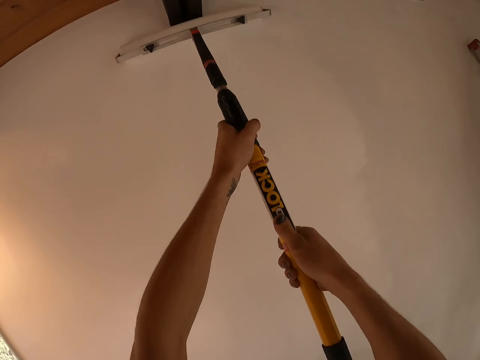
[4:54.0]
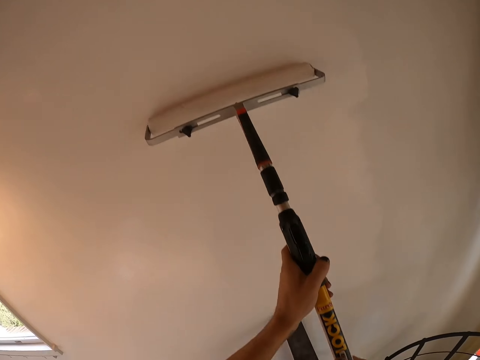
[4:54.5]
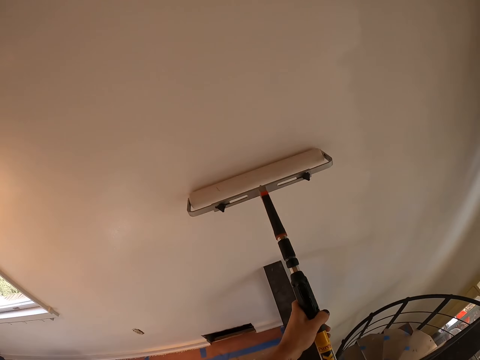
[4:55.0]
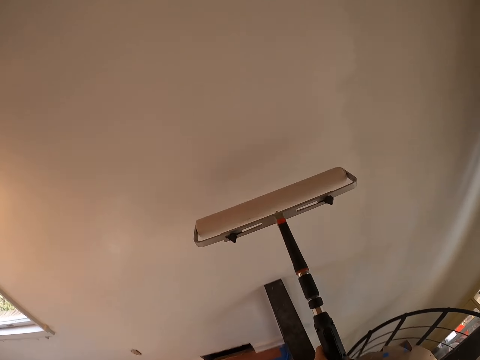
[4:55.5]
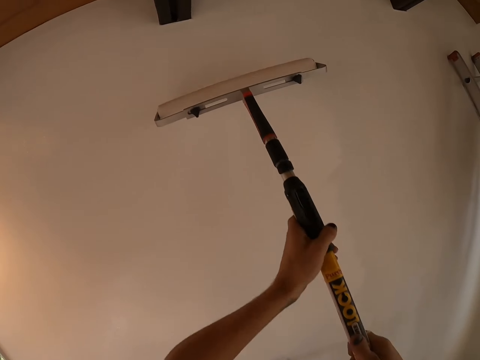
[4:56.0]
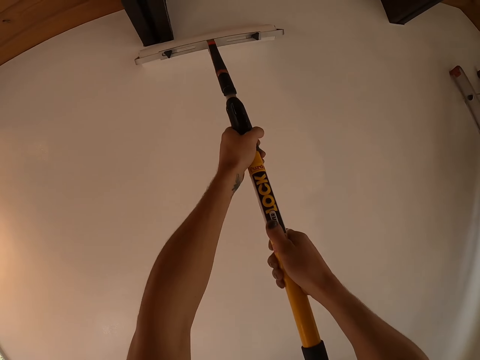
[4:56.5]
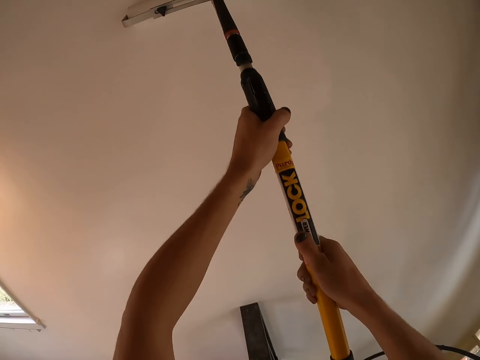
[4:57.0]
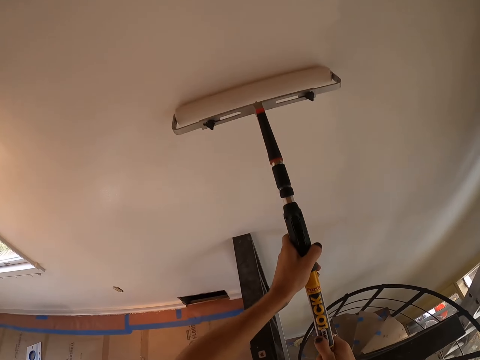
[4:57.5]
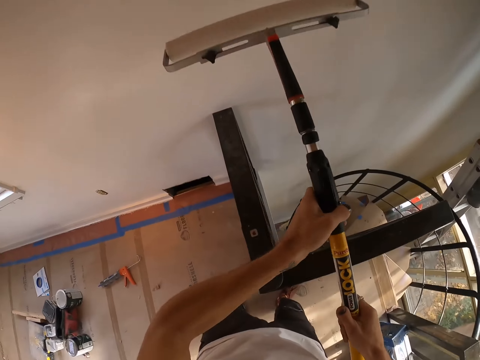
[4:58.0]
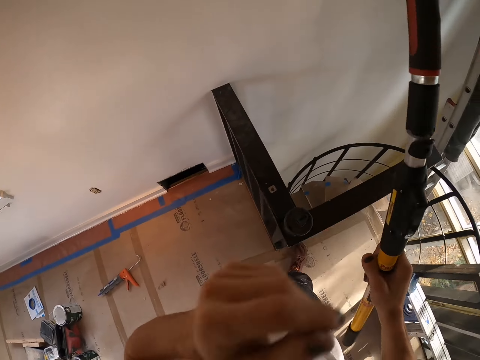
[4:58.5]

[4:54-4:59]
The camera wearer turns to the side.

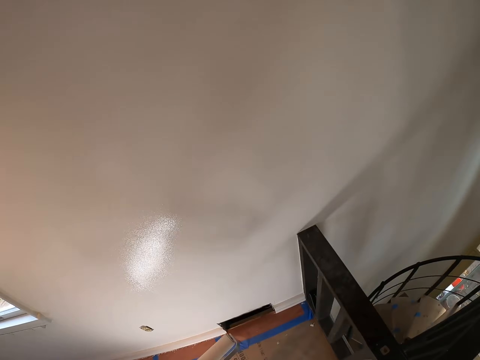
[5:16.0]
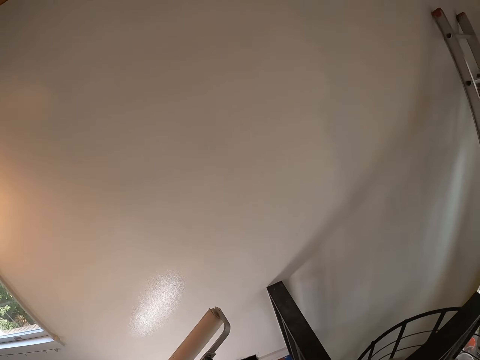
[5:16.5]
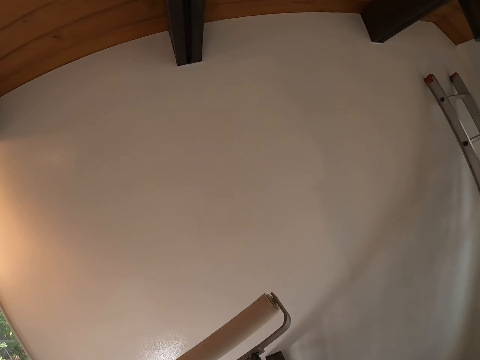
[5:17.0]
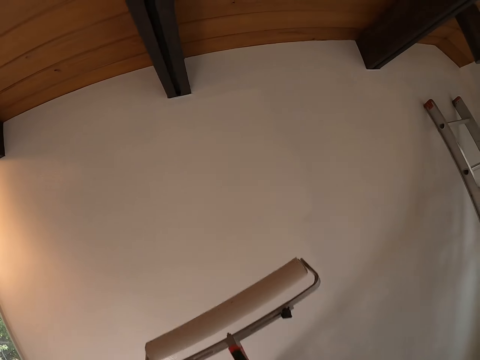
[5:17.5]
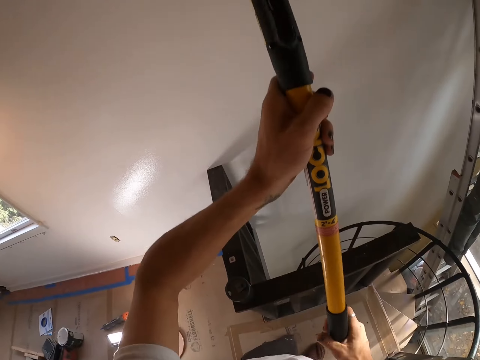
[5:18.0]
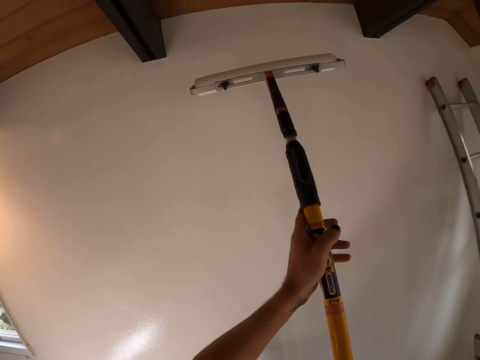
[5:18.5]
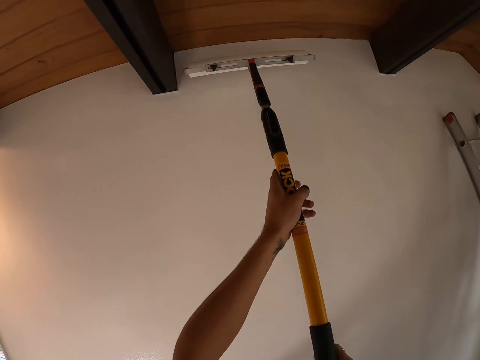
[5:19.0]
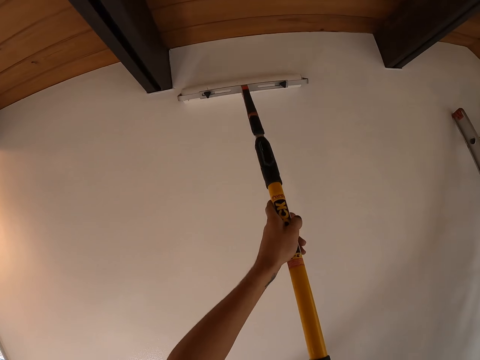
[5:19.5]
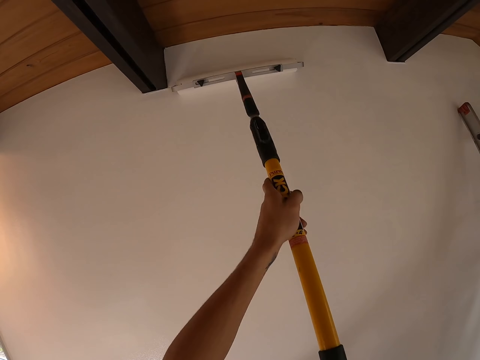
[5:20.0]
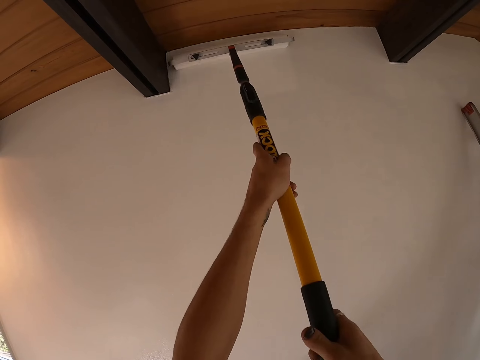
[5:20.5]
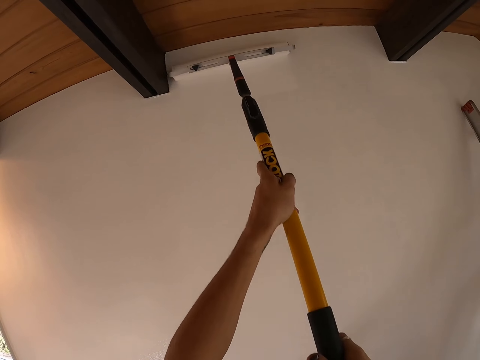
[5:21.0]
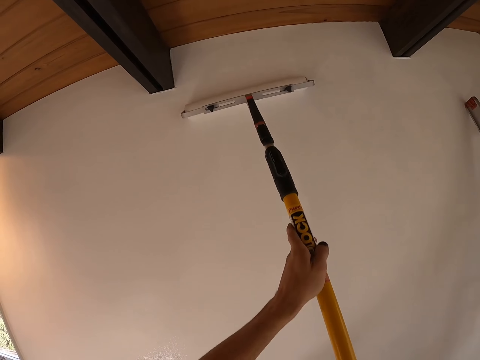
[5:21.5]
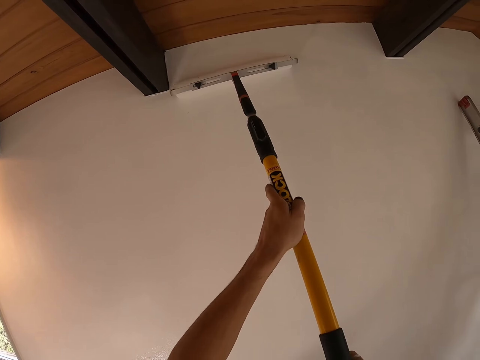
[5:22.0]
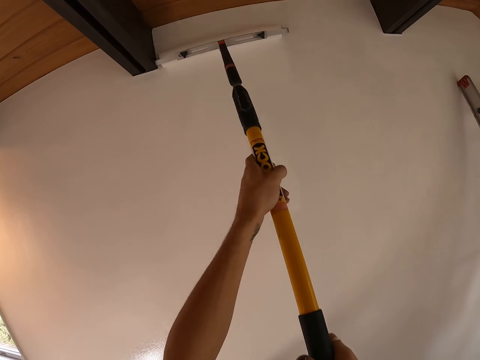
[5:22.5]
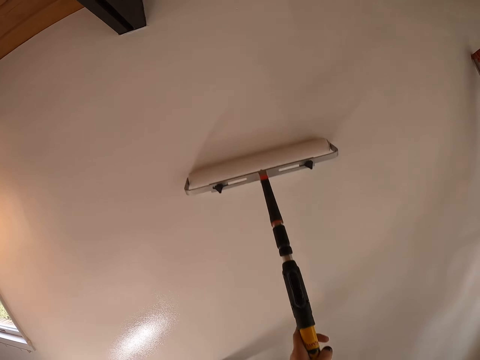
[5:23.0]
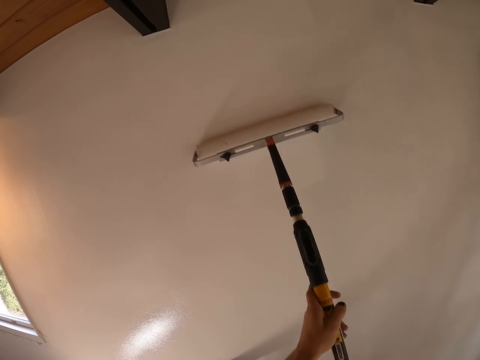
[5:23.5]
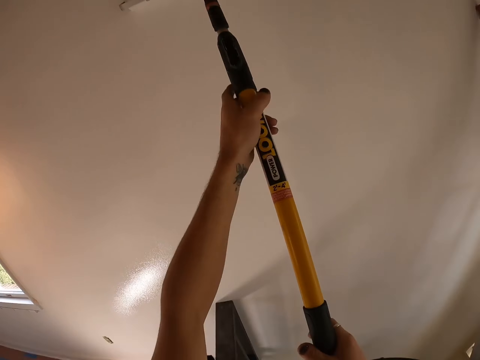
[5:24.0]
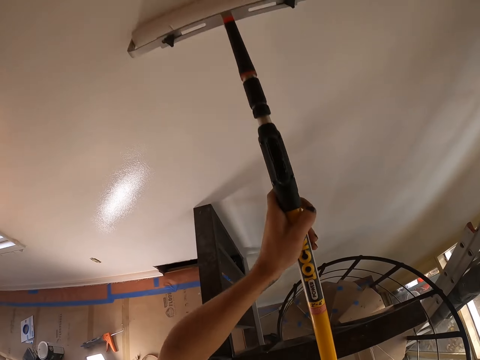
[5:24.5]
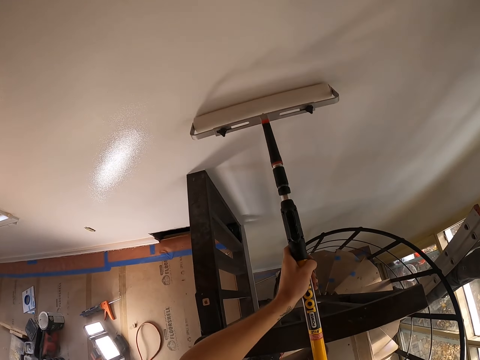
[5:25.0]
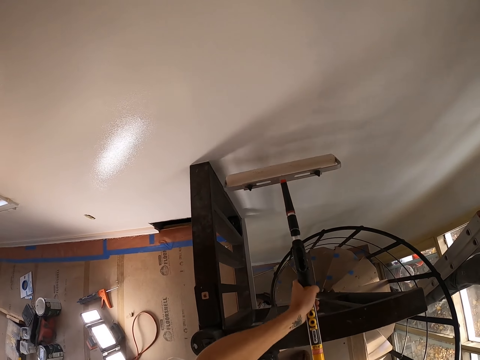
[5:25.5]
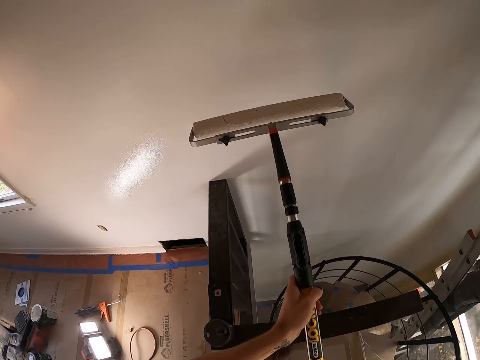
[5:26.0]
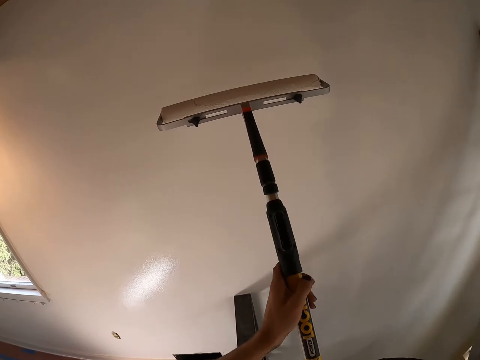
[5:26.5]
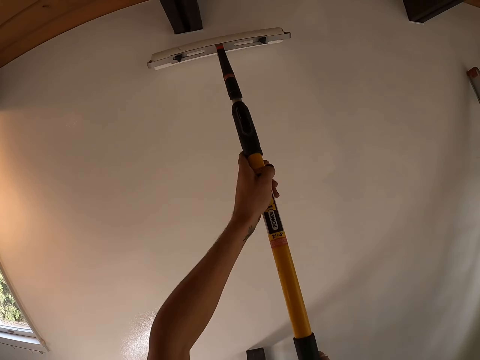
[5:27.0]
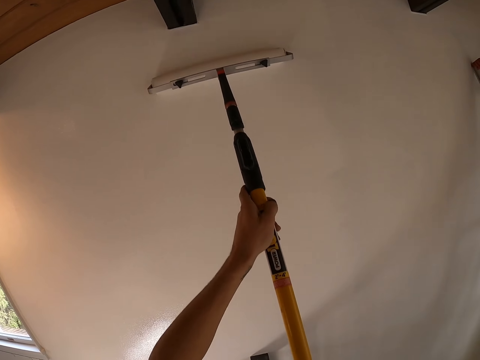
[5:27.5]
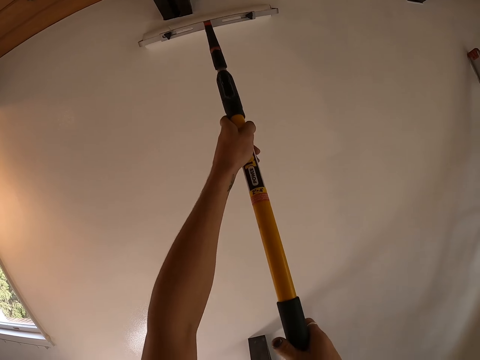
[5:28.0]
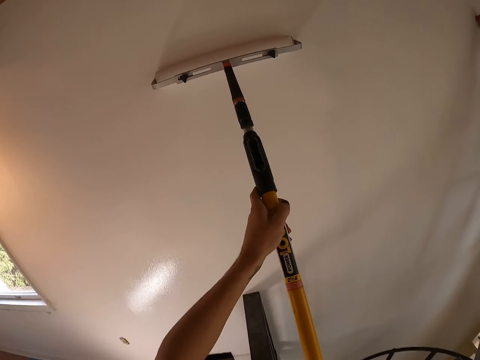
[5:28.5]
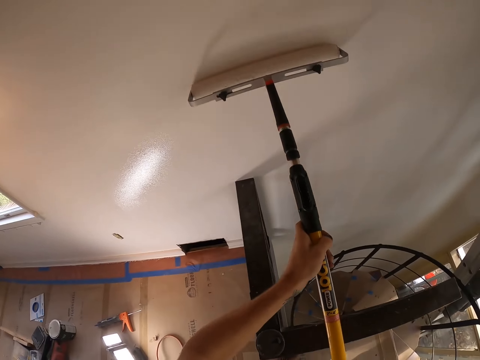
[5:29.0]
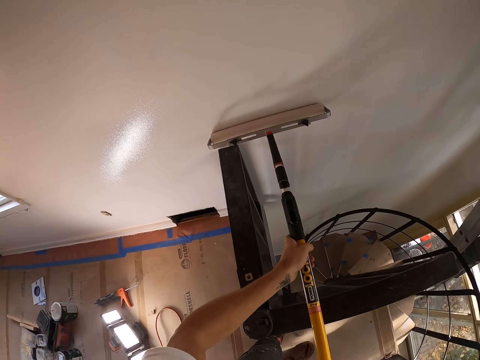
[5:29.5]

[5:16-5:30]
The camera wearer turns around. They paint the wall with a paint roller brush. They turn to the side. They paint the wall with the paint roller brush.

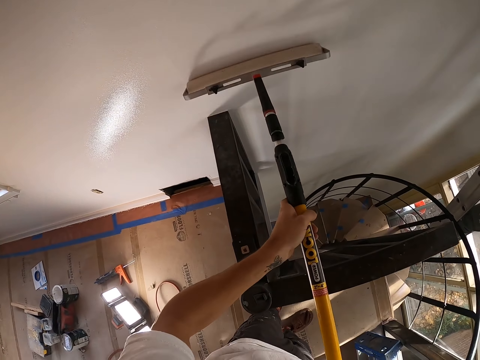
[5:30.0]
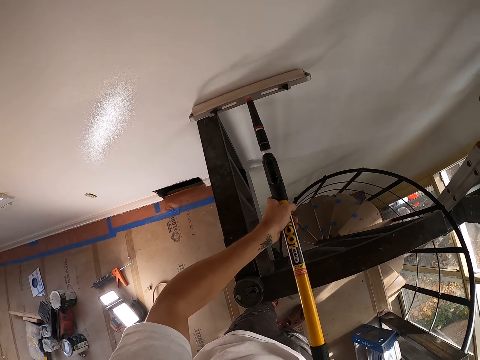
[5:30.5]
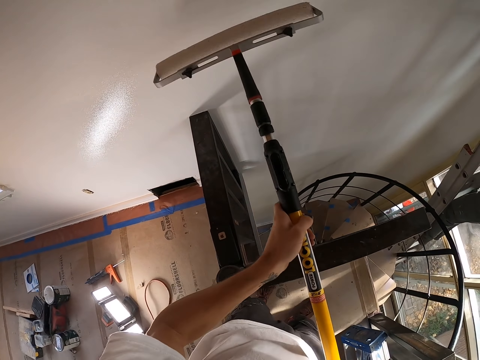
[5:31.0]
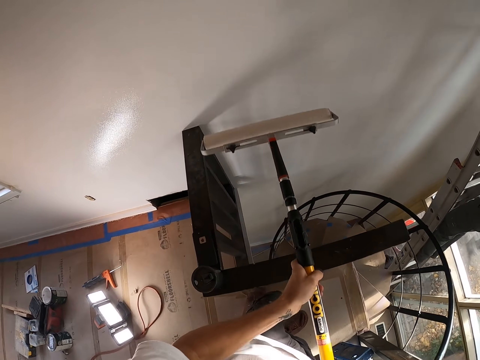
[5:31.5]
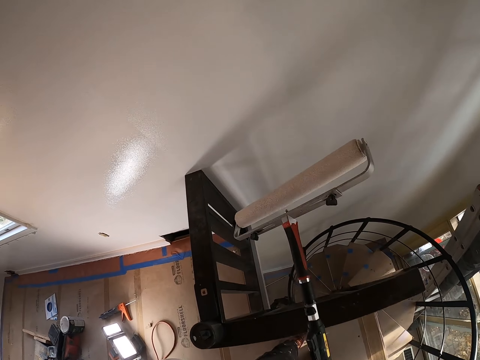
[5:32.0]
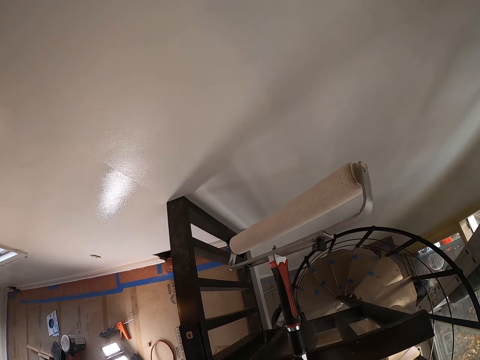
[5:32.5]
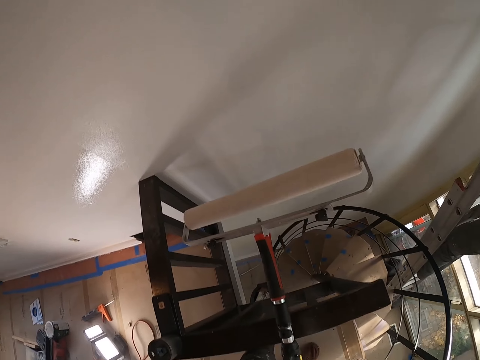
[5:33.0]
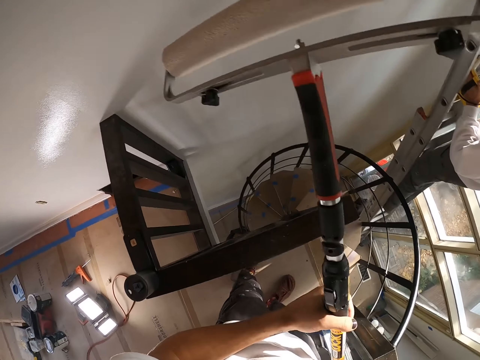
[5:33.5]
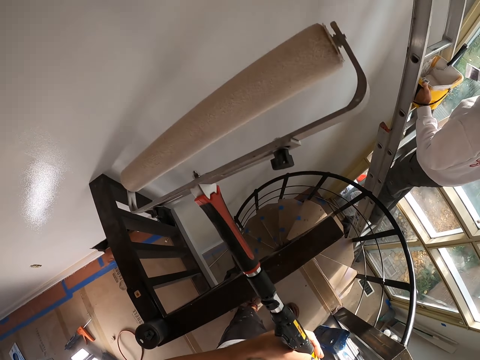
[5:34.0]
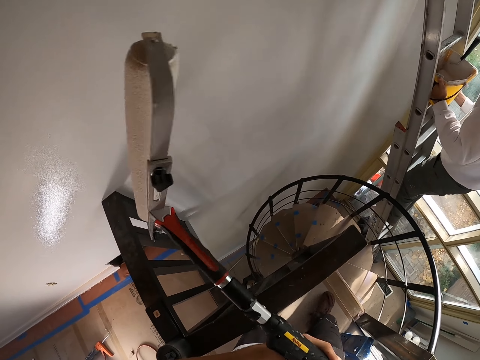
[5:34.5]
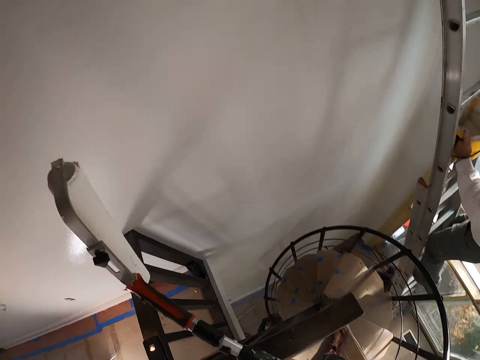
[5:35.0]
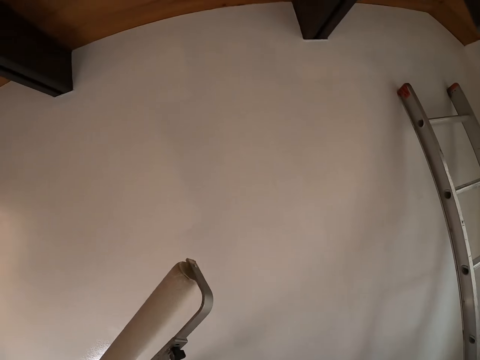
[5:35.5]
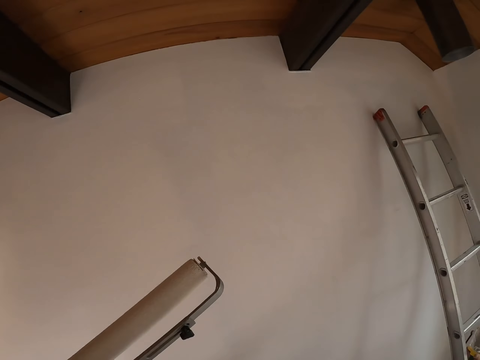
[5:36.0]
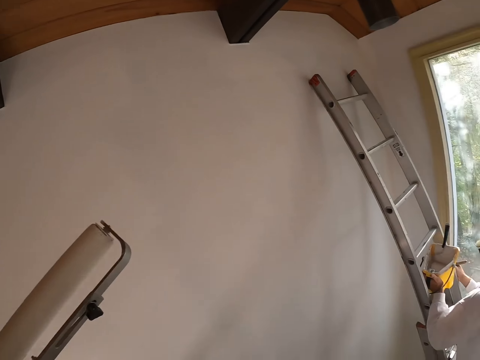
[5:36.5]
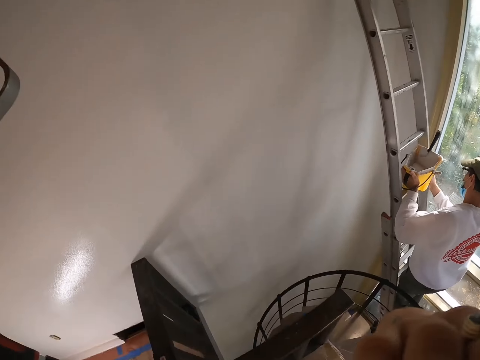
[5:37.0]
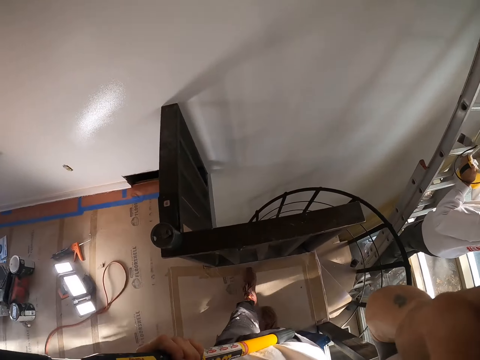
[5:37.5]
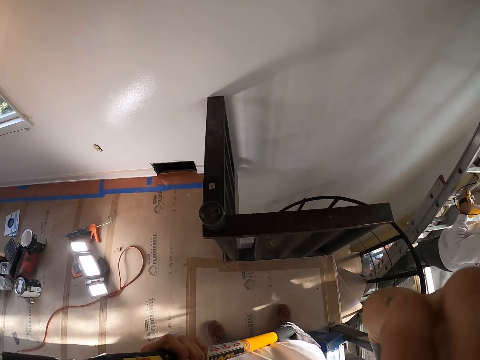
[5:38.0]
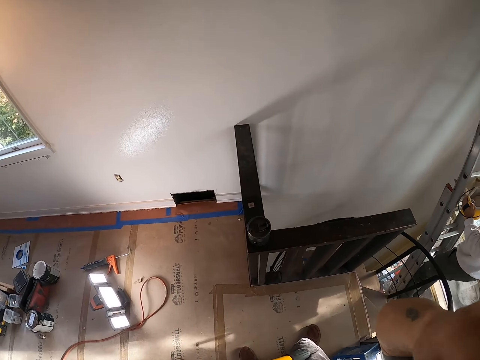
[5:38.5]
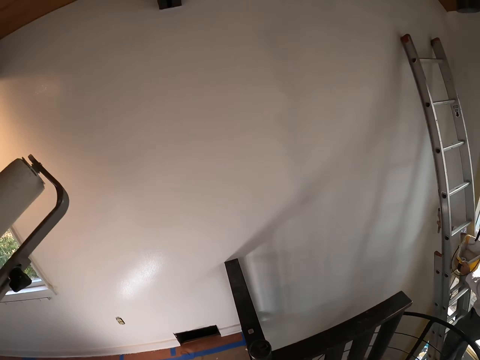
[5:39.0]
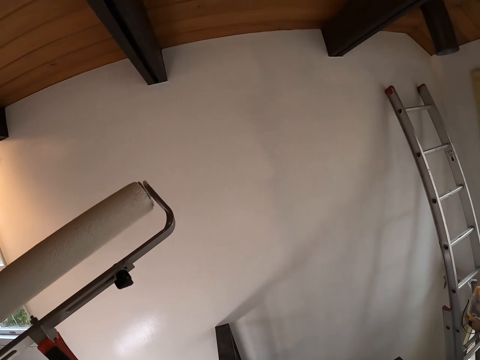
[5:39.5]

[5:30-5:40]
The camera wearer holds a paint roller brush. They turn around. A man climbs a ladder. The camera wearer holds the paint roller brush. They turn around. The man holds a tin. The camera wearer turns around.
